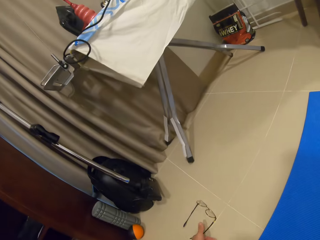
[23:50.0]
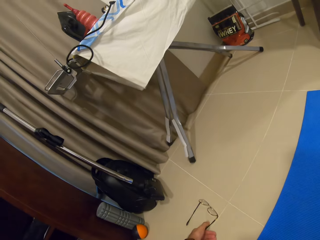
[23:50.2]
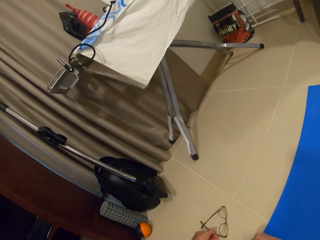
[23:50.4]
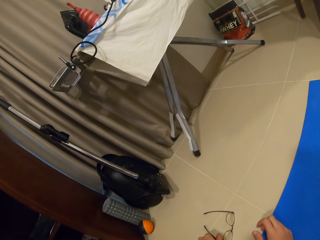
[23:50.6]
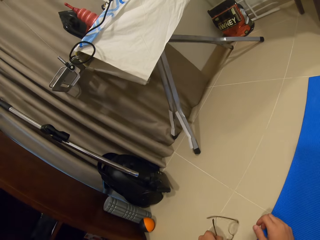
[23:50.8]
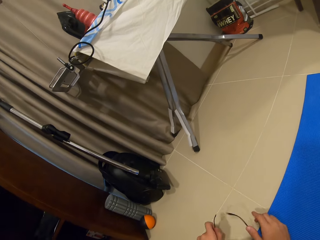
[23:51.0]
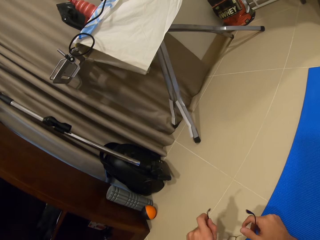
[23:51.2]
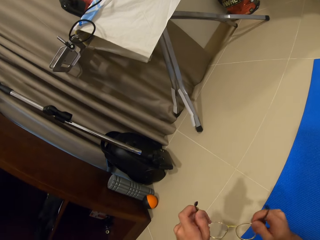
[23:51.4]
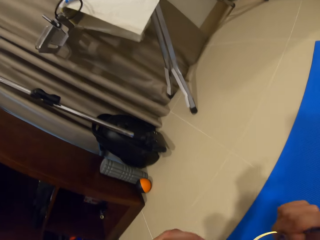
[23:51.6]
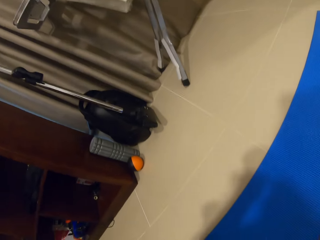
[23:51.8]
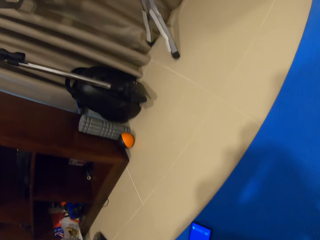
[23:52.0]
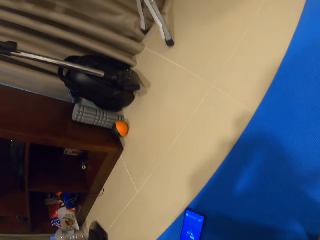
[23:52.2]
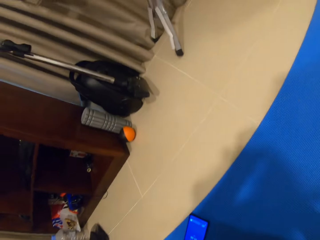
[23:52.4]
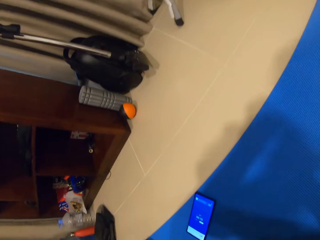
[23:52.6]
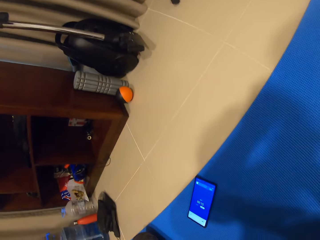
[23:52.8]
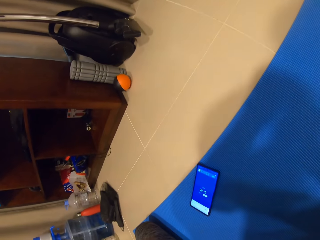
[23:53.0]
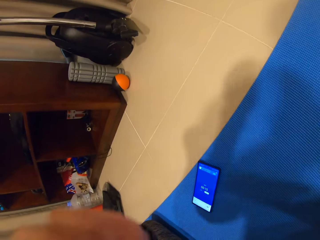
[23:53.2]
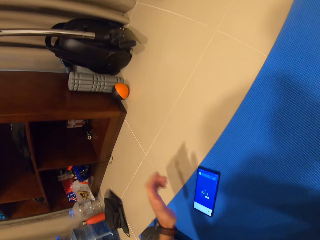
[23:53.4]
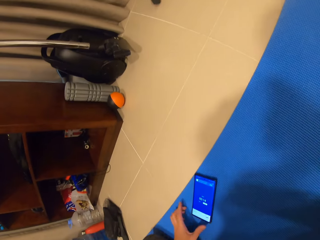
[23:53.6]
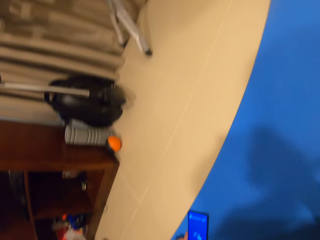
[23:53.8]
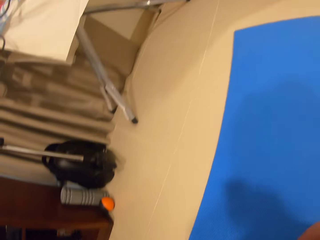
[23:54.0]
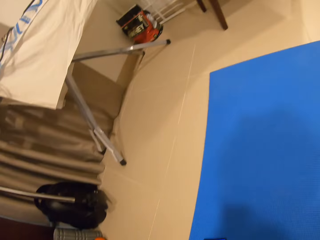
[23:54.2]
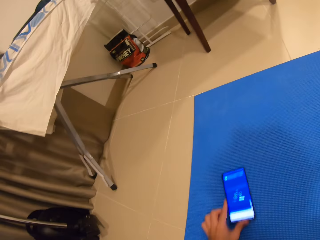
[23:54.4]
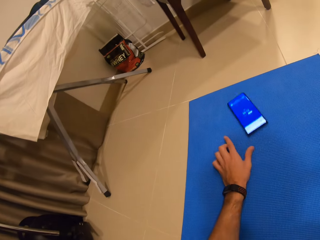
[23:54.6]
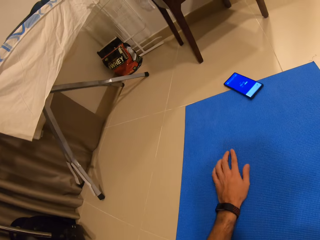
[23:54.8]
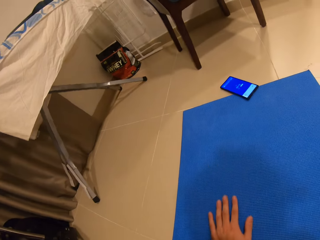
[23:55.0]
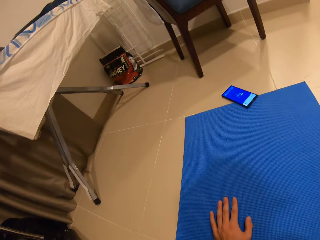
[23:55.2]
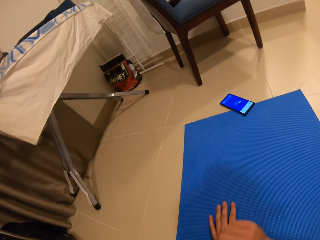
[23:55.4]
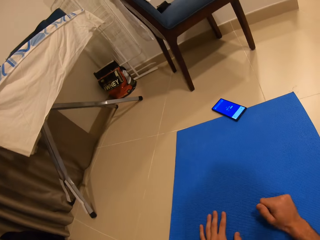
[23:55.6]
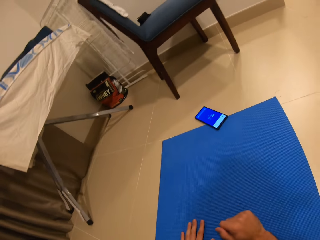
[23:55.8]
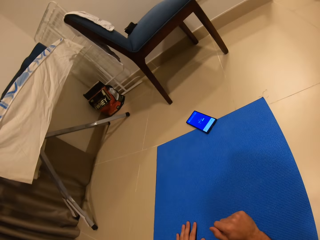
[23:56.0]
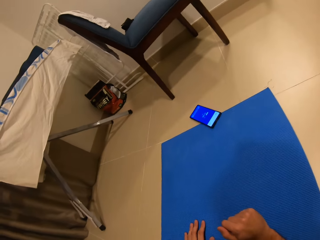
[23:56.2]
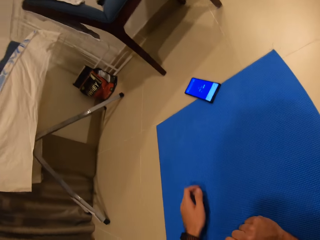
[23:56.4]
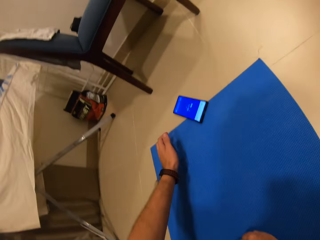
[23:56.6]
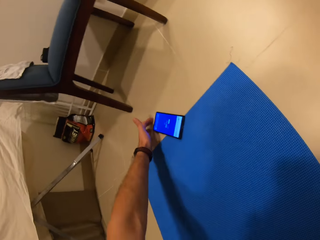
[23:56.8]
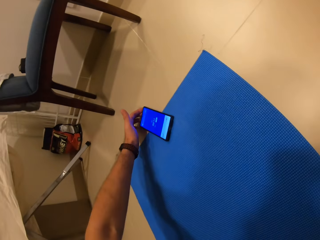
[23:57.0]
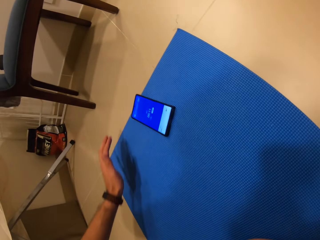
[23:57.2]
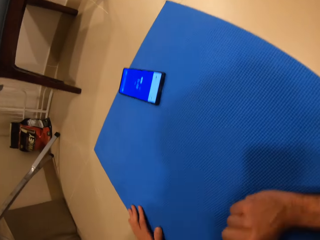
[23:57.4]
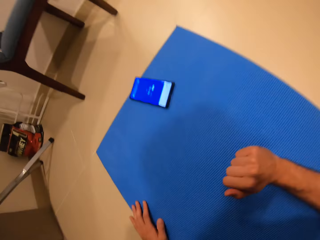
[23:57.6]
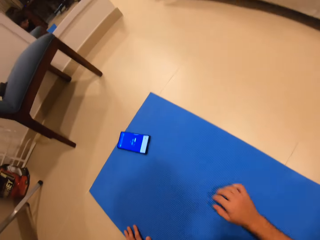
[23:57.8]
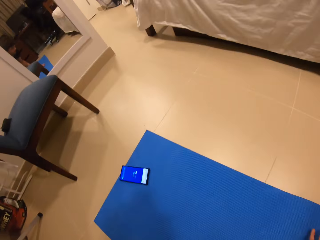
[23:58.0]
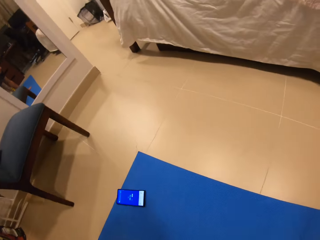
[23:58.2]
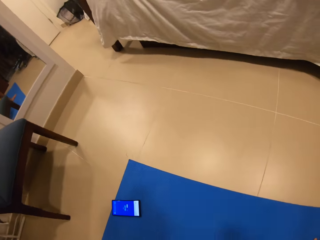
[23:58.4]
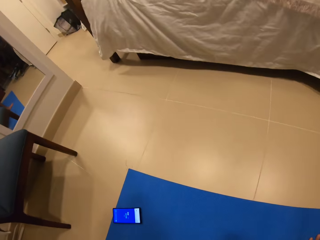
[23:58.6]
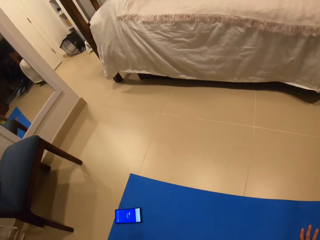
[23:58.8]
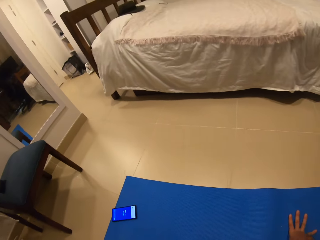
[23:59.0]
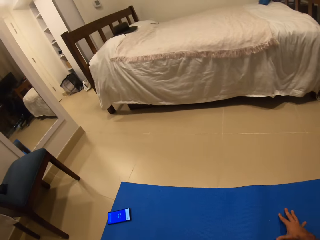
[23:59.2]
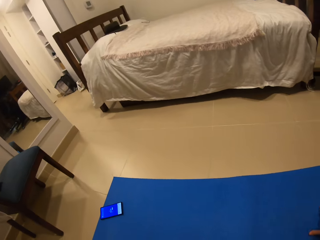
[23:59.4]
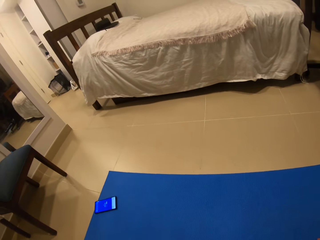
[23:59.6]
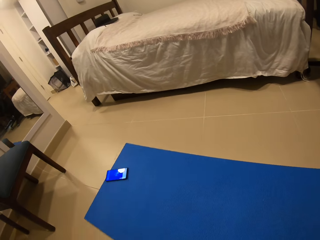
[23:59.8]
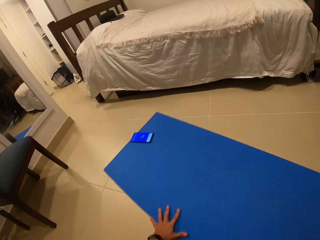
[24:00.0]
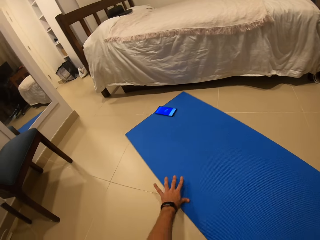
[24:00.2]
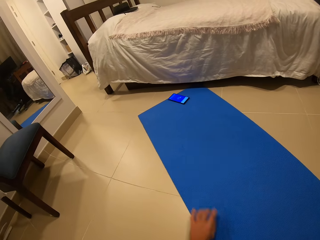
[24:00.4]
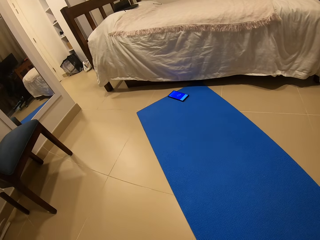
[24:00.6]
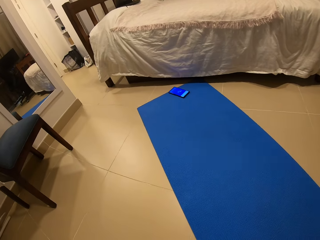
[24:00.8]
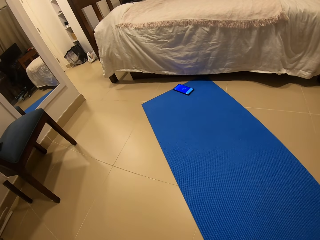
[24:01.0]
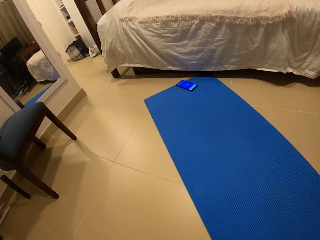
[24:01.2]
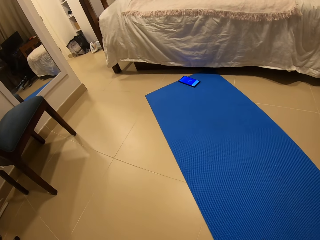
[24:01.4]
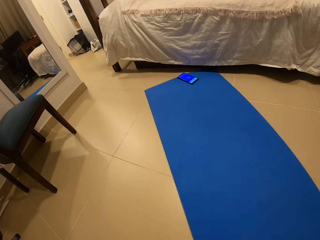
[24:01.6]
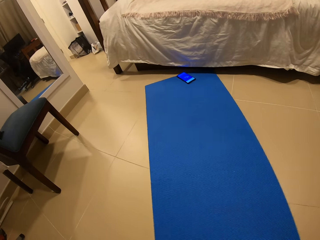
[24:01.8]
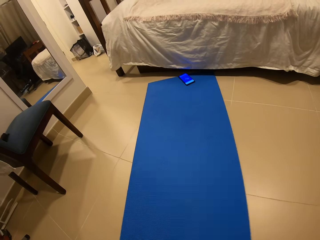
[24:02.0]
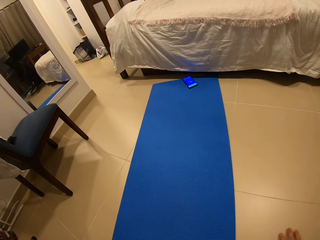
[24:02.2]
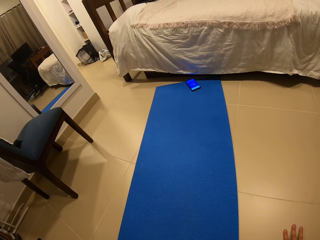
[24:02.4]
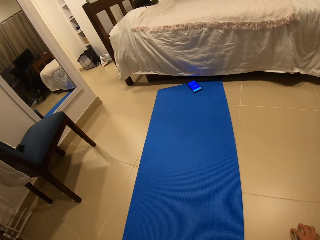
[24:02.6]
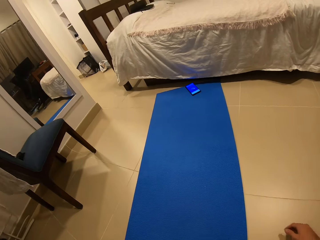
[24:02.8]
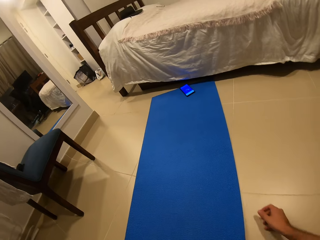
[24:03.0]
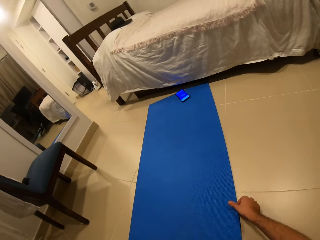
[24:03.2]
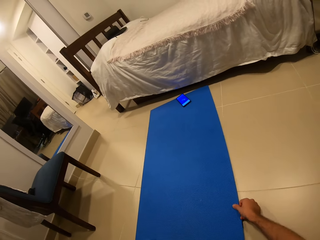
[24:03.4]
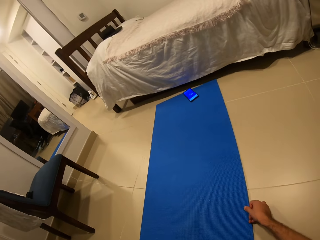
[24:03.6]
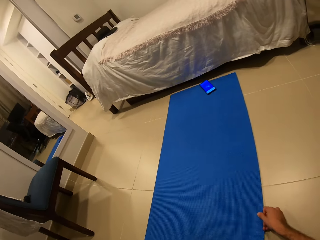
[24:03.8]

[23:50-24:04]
The camera wearer picks up the glasses from the floor with his left hand. He holds the glasses with both hands. He drags the phone on the mat with his left hand. He supports his hands on the mat. He pulls the phone, pulls his hand off the phone, and supports his hands on the mat. He adjusts the exercise mat with both hands.

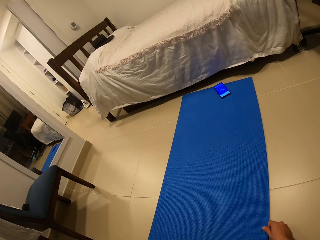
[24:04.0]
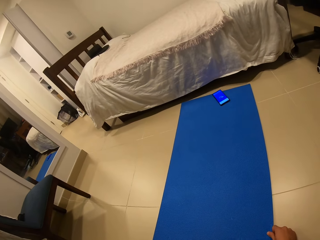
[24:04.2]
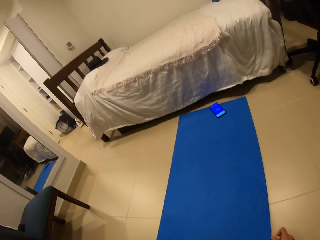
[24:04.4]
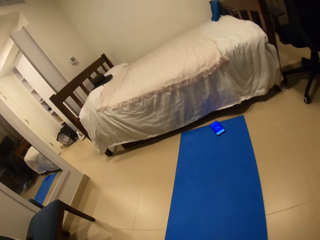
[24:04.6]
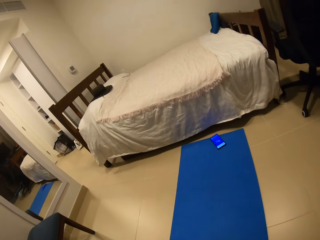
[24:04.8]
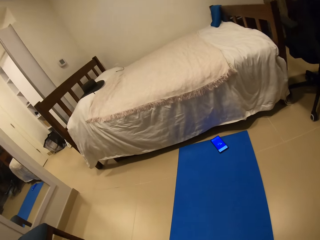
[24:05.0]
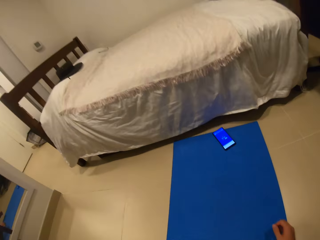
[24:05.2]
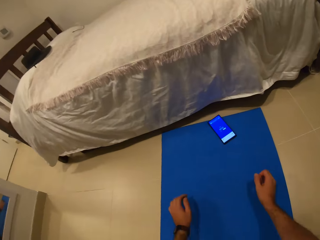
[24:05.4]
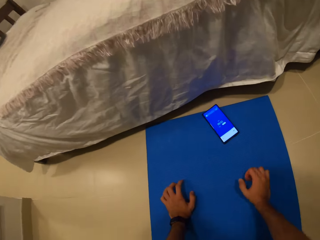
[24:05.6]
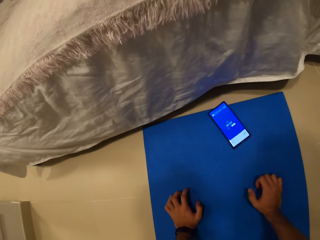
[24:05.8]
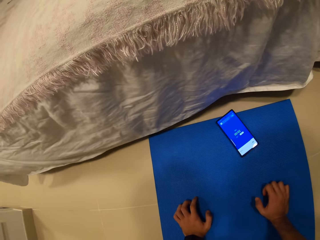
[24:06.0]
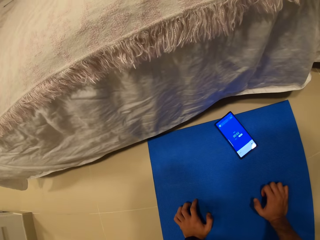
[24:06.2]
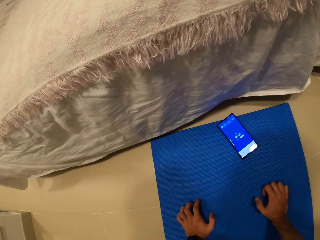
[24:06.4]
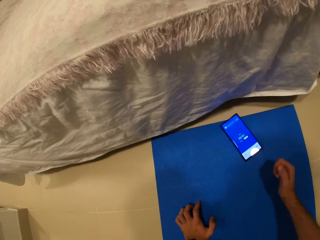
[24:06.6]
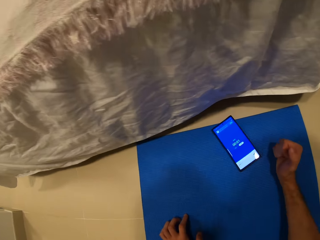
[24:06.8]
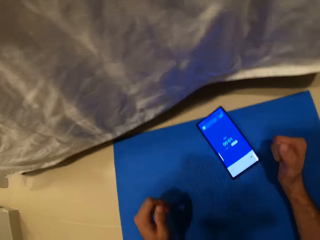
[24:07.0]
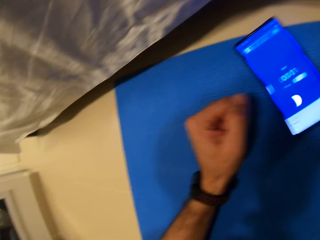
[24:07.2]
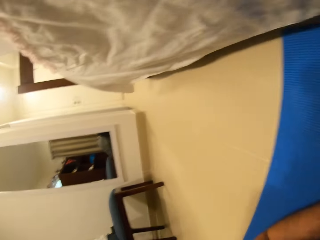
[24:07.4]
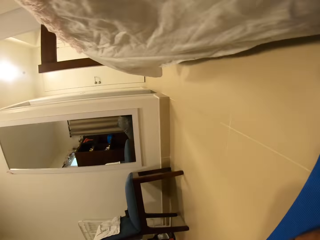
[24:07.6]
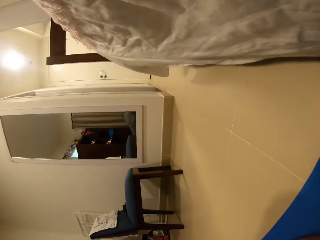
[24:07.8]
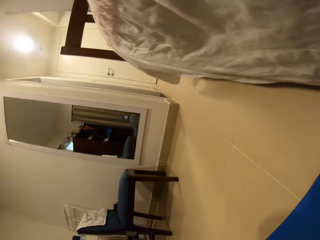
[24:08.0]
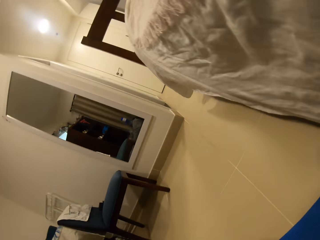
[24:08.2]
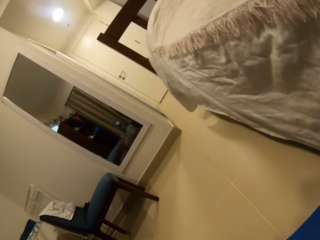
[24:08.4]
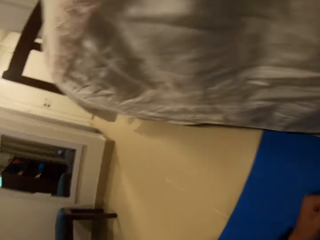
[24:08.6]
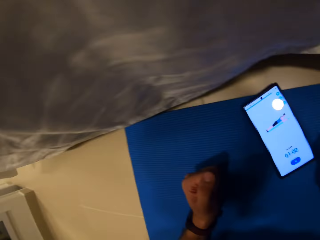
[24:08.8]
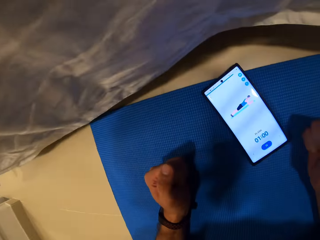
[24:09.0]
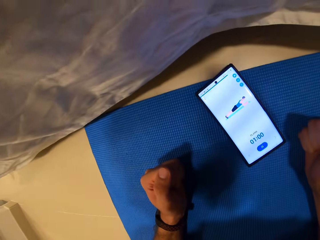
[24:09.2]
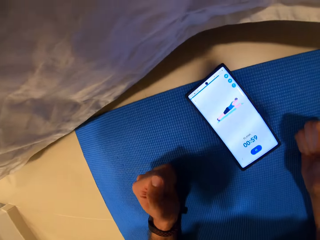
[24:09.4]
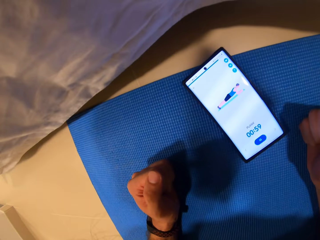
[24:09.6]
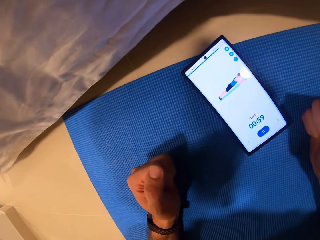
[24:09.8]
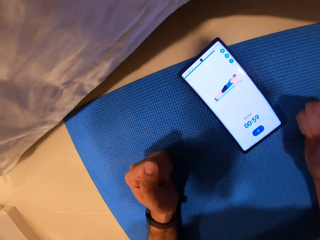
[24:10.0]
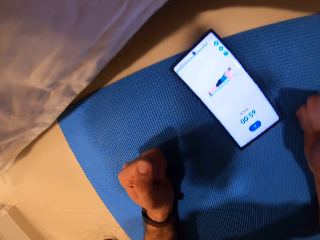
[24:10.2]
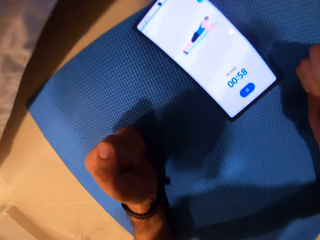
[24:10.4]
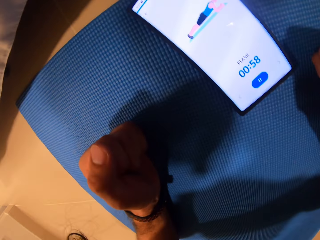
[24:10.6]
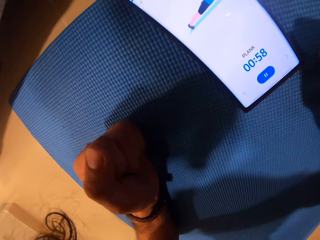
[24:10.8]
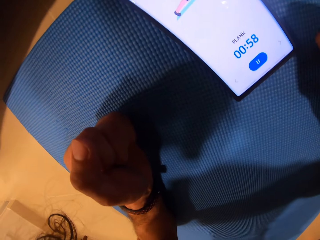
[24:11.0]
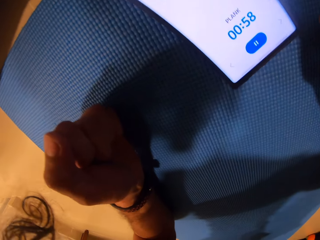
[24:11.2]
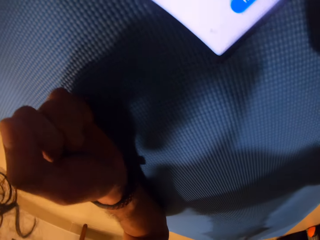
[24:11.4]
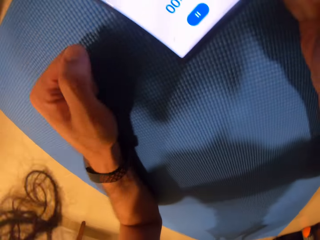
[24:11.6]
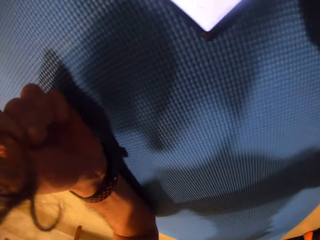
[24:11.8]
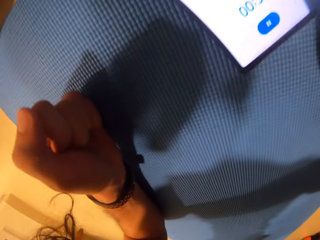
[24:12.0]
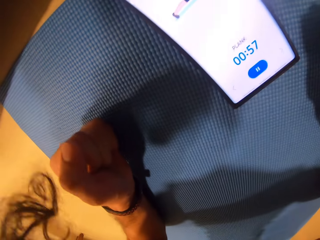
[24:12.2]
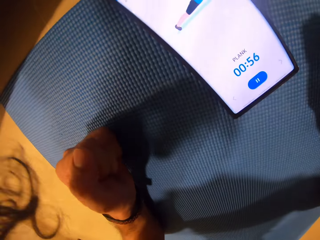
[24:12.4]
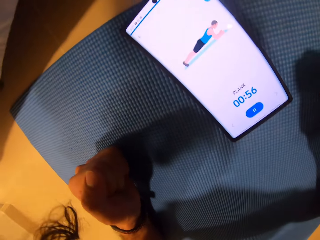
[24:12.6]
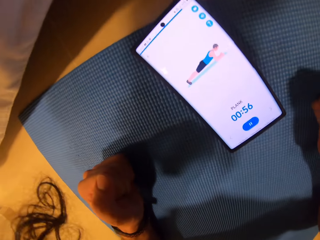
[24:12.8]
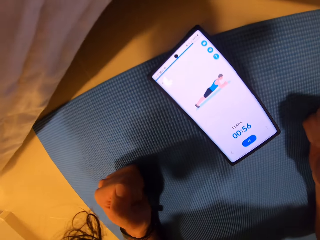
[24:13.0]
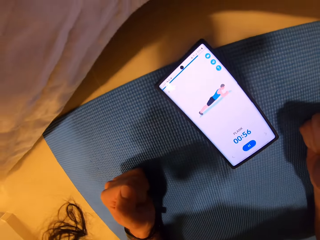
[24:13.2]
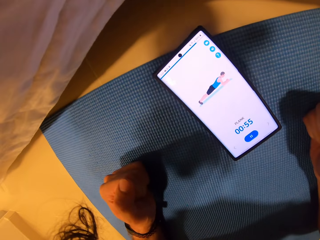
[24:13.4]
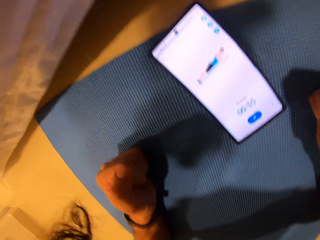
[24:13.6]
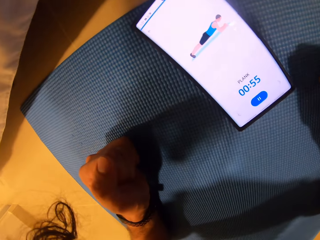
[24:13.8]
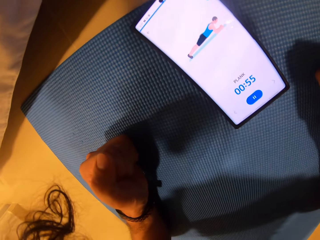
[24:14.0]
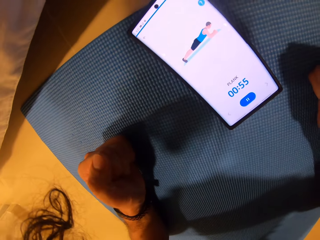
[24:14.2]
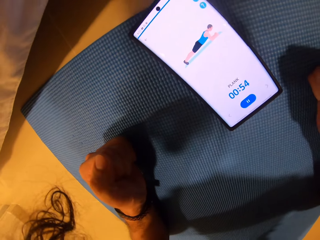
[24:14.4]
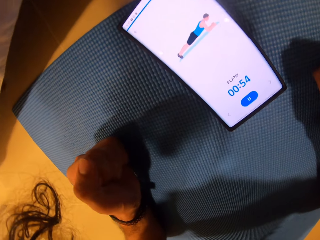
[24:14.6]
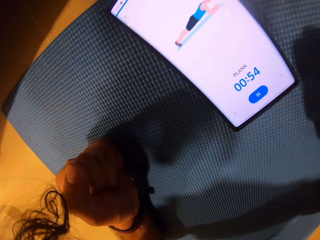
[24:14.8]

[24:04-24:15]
The camera wearer crawls on the mat. He exercises. He supports his hands on the mat.
